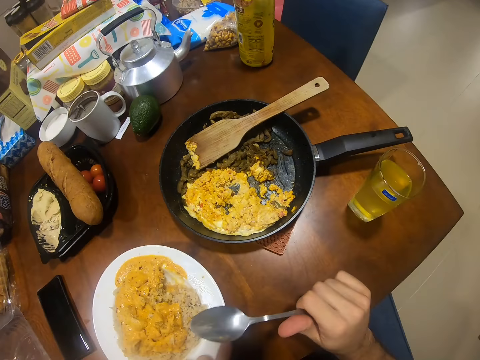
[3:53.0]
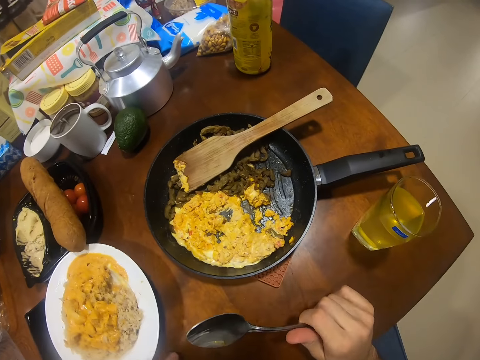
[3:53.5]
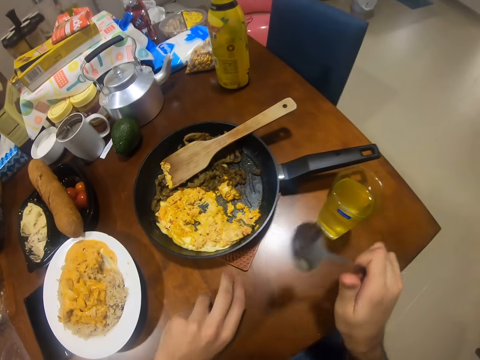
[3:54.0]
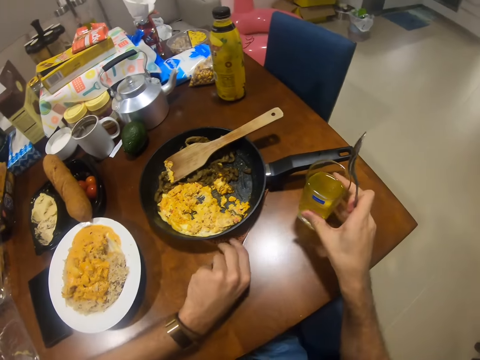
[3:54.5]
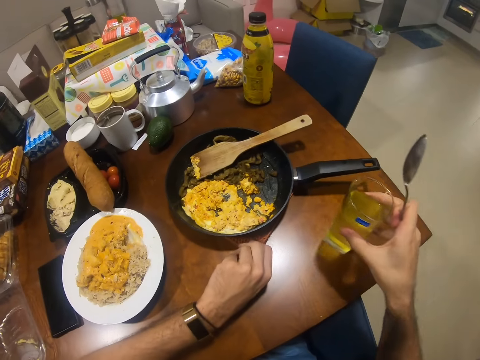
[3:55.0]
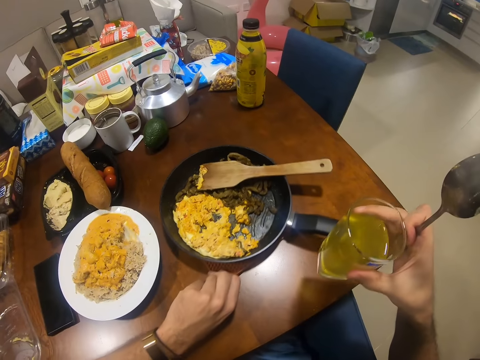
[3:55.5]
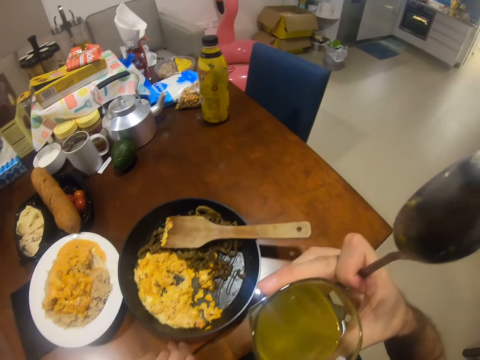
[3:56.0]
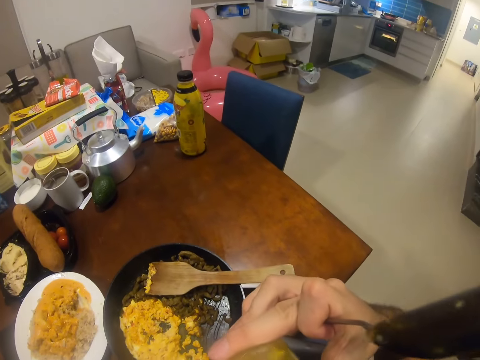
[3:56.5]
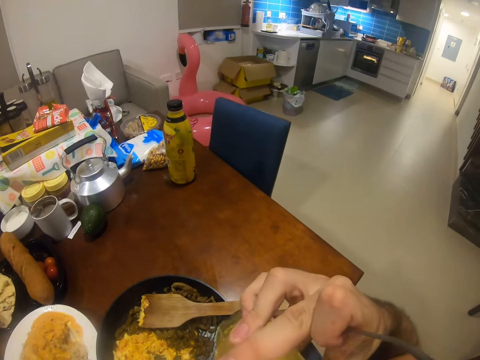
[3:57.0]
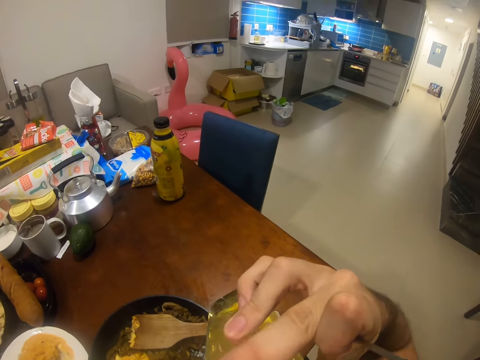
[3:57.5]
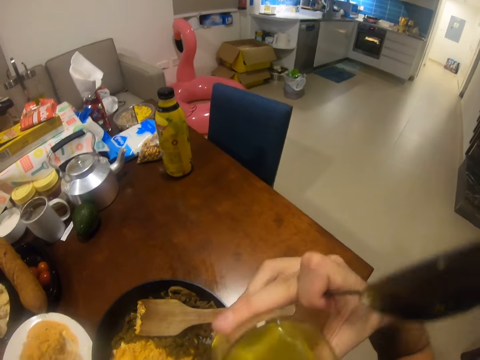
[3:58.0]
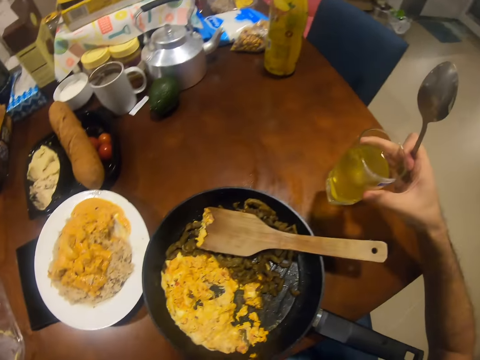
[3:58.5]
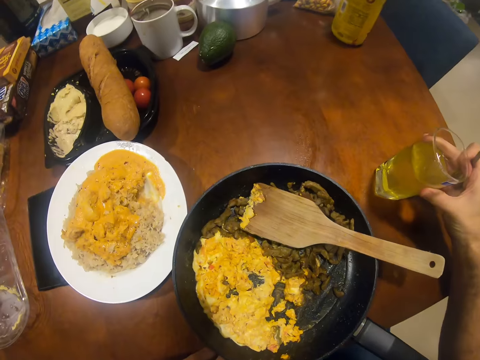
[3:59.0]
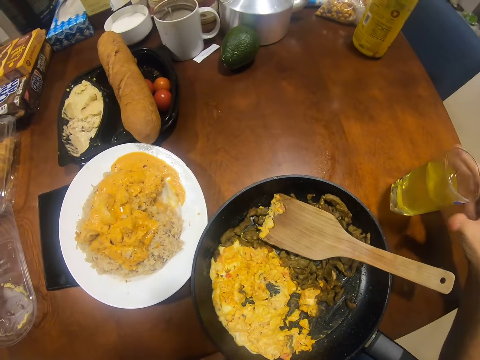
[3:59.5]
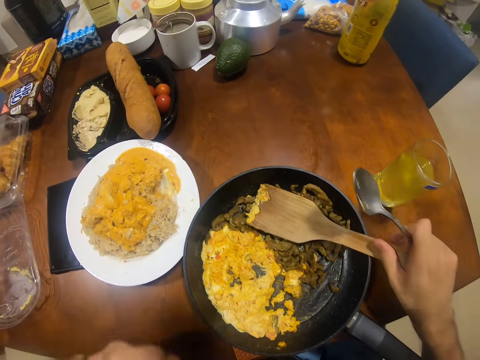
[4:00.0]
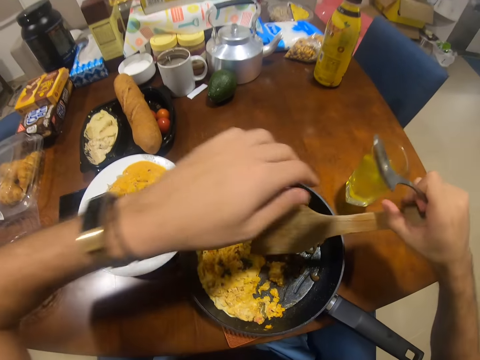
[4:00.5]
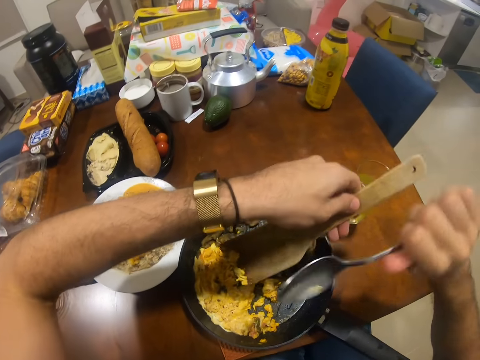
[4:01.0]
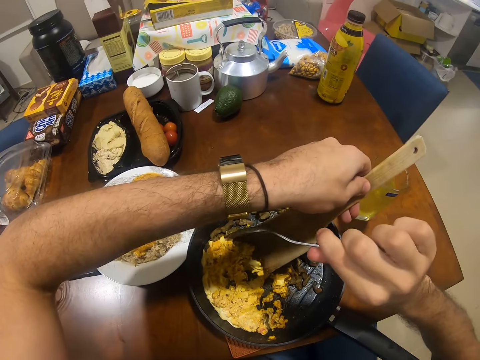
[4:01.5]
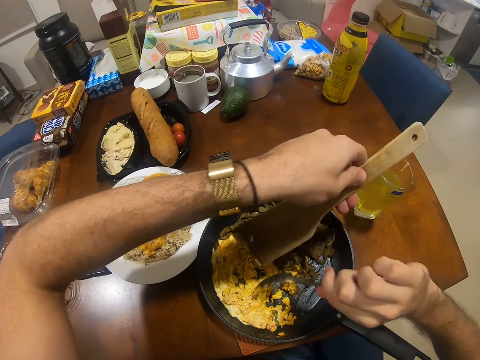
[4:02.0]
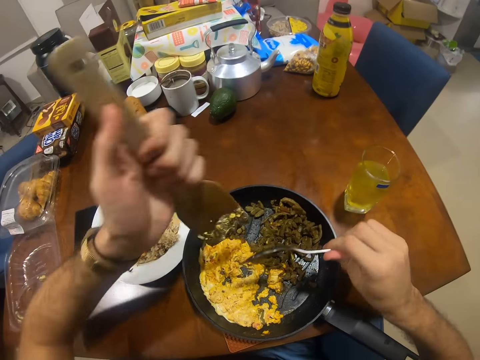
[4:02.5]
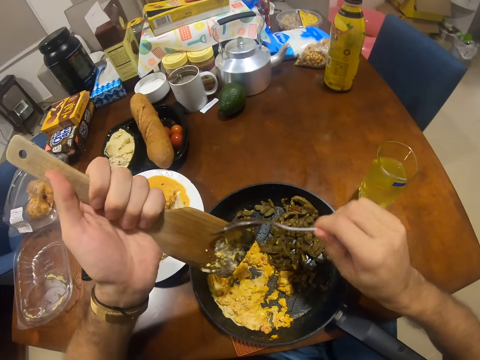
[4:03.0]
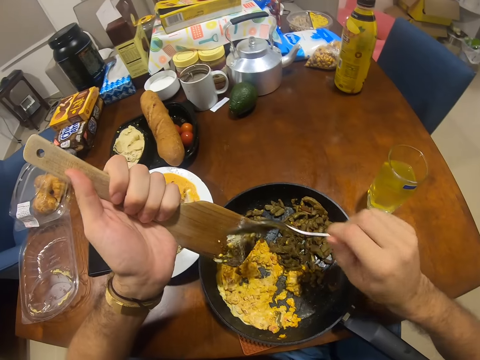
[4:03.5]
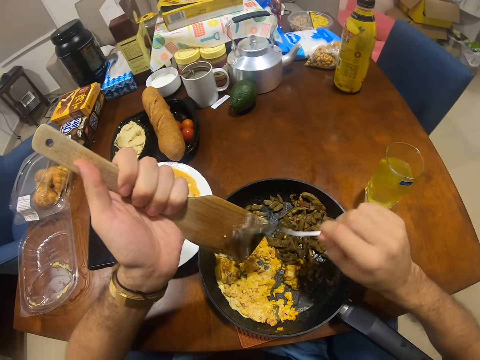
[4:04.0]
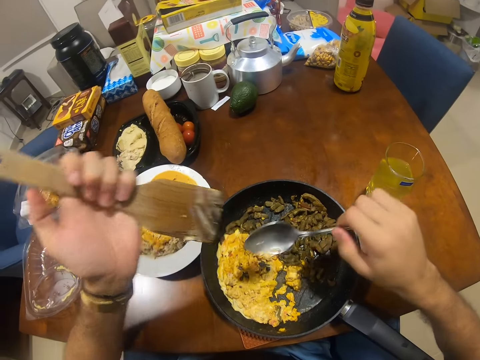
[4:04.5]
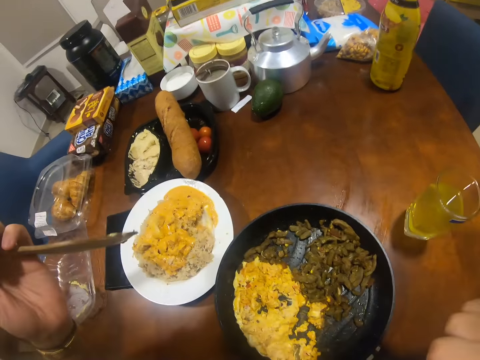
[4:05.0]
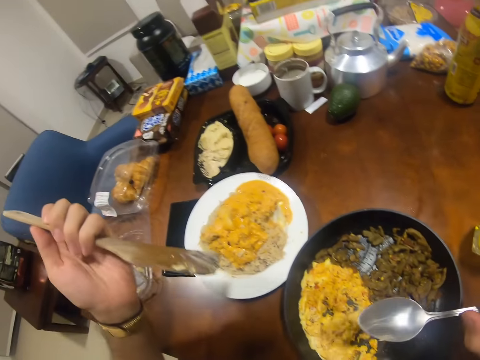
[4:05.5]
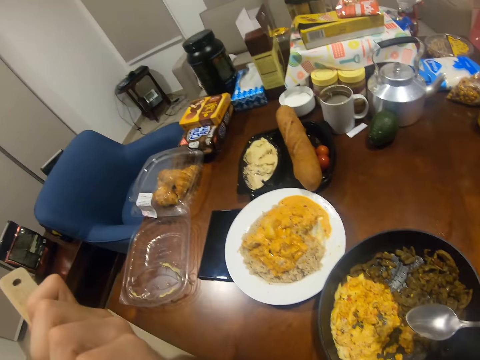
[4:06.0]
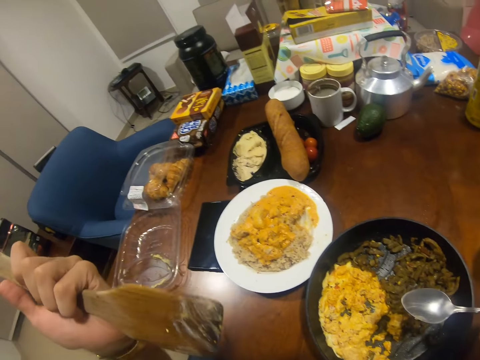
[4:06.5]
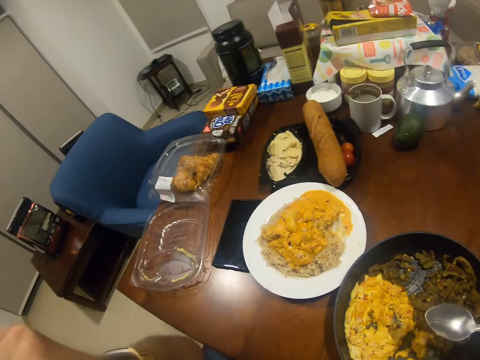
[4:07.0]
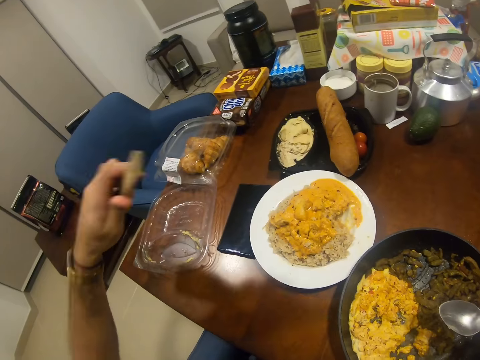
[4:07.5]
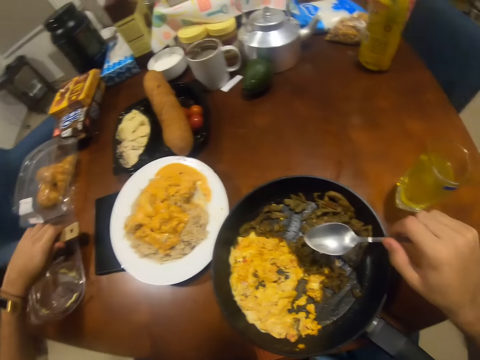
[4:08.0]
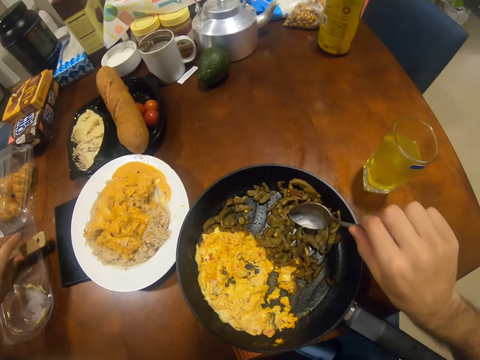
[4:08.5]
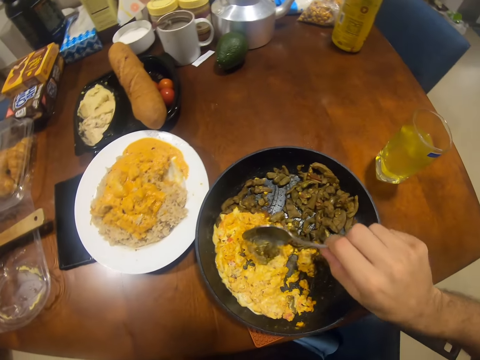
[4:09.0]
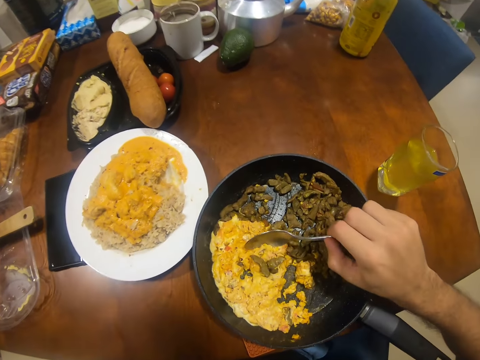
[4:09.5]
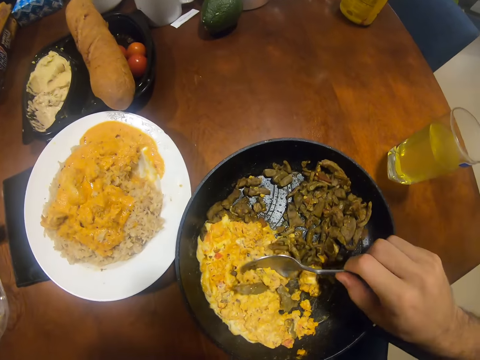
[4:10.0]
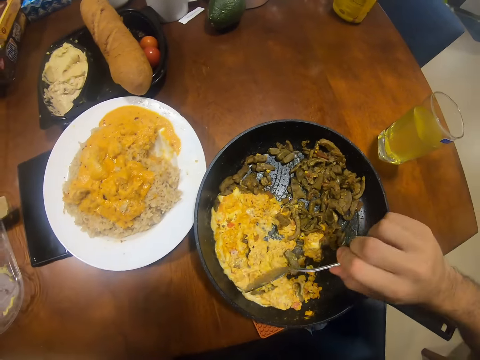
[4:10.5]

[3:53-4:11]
The camera wearer pushes the plate. He picks the glass of juice on the table with his right hand. He drinks from the glass of juice in his right hand. He drops the glass of juice on the table with his right hand. He picks a wooden spatula or spoon from a frying pan with his right hand. He passes the wooden spatula from his right hand to his left hand. He scrapes some scrambled eggs from the wooden spatula into the frying pan with the spoon in his right hand. He licks the wooden spoon. He drops the wooden spatula on a transparent pack with his left hand. He mixes the scrambled eggs together with the spoon in his right hand. He scoops food from the pan.

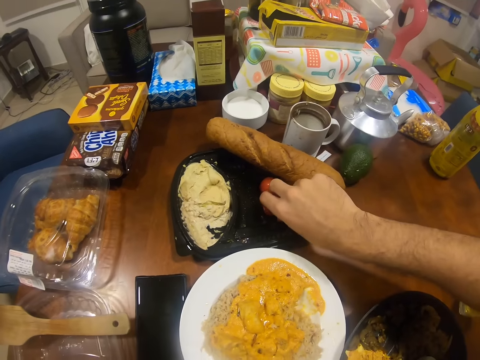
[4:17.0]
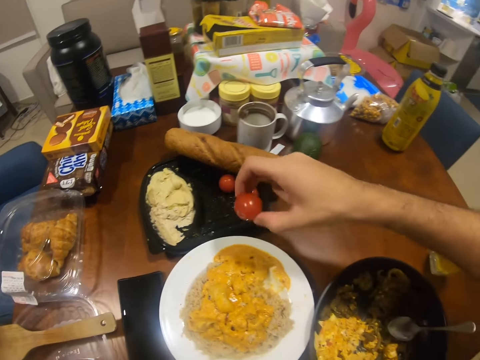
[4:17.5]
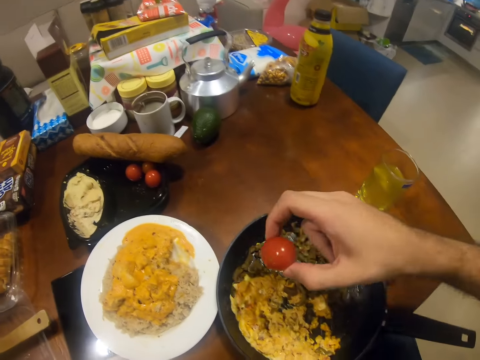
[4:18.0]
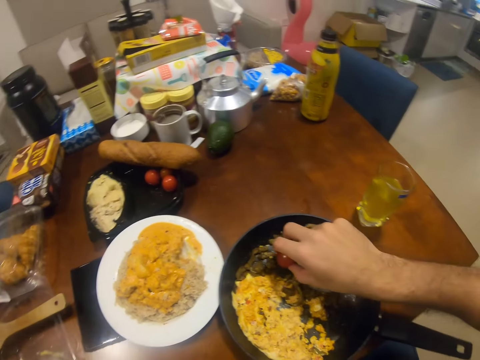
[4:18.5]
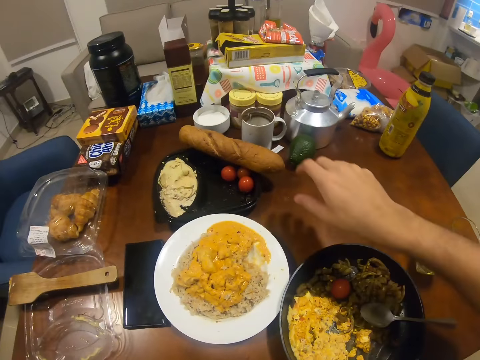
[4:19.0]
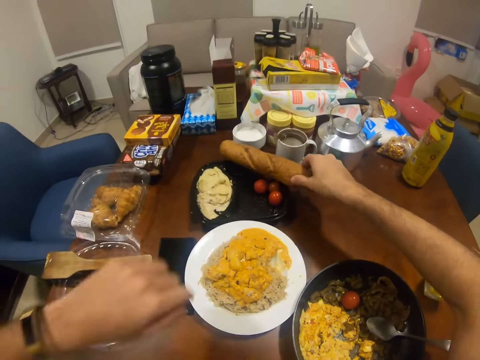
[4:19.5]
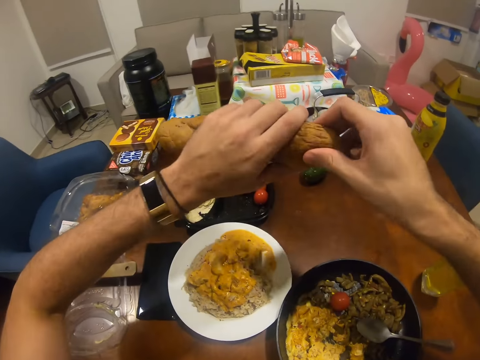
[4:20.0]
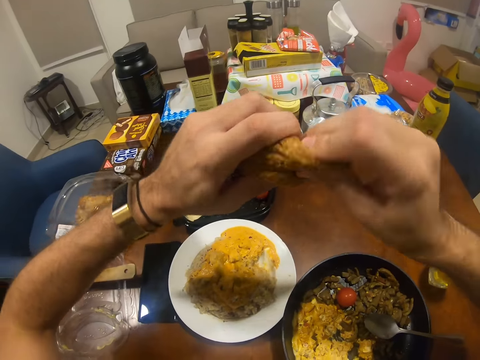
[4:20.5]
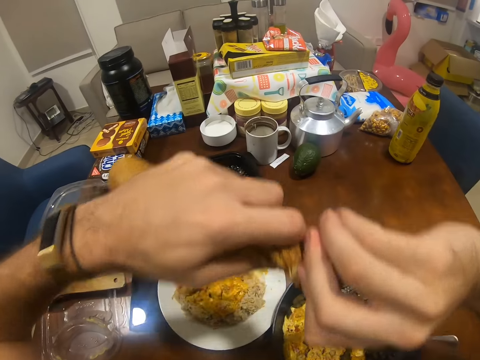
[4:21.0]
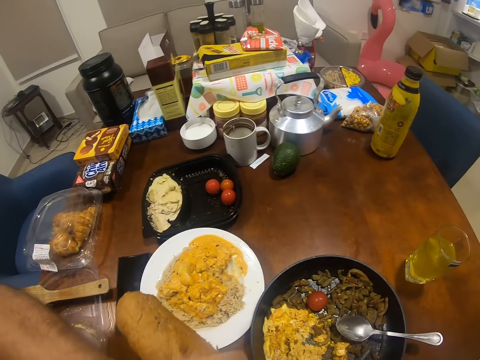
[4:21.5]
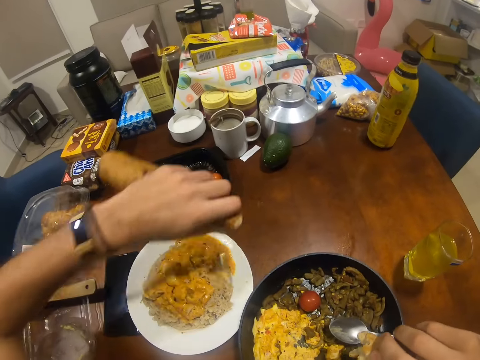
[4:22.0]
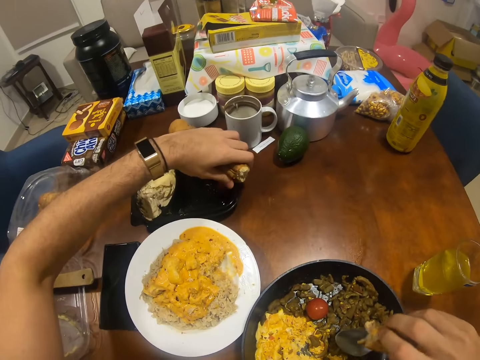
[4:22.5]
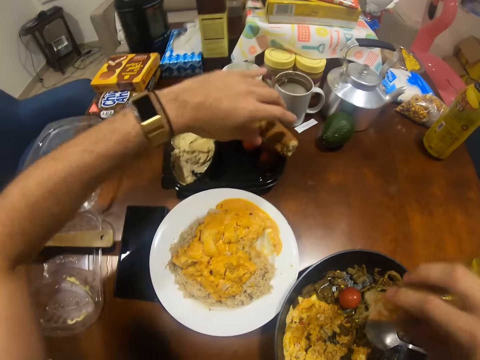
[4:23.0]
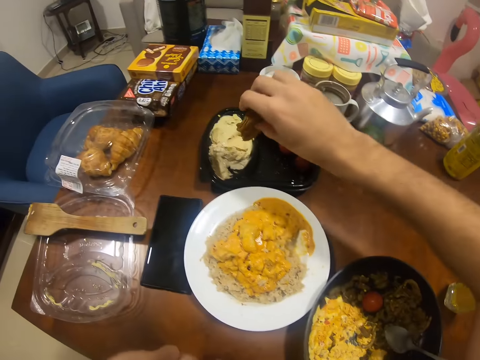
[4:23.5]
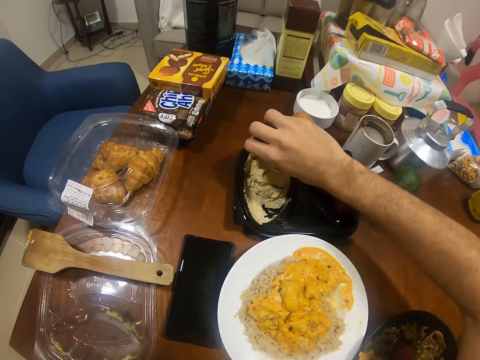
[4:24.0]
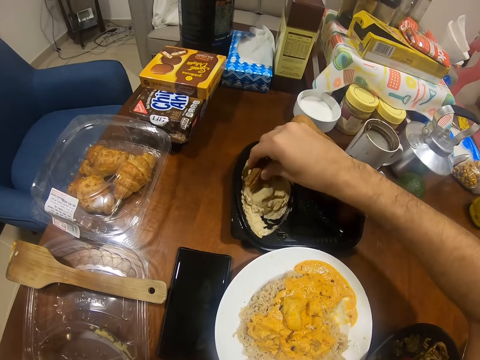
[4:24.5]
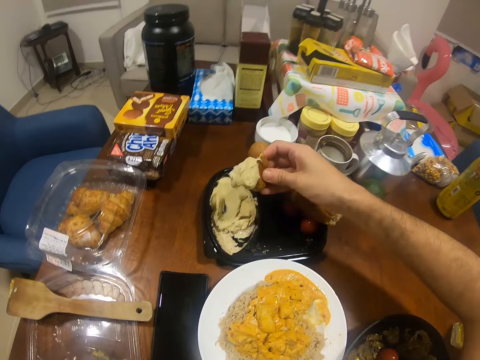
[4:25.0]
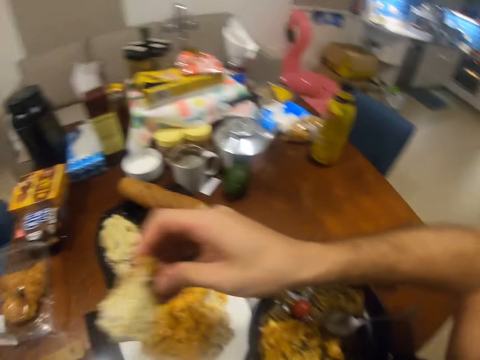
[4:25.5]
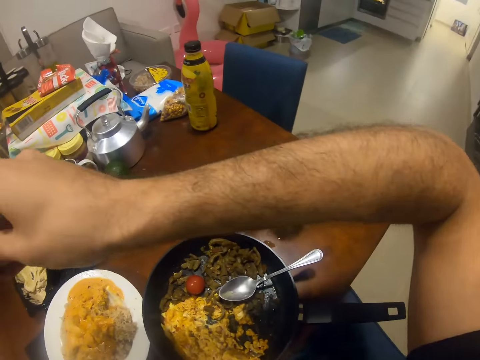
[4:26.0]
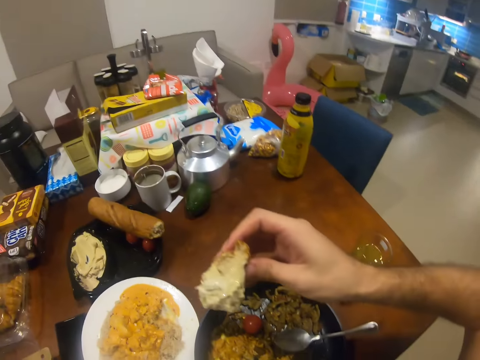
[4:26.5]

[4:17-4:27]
The camera wearer picks a tomato in the food pack with his right hand. He drops the tomato in the frying pan with his right hand. He picks the bread on the food pack with his right hand. He cuts a small piece of the bread with his right hand. He drops the bread on the food pack with his left hand. He scoops some butter in the food pack with the small piece of bread in his right hand. He eats the piece of bread.
